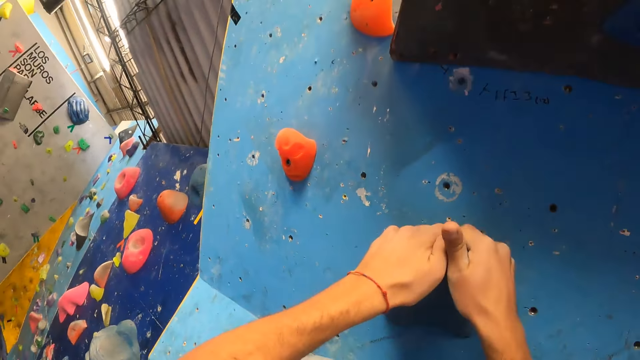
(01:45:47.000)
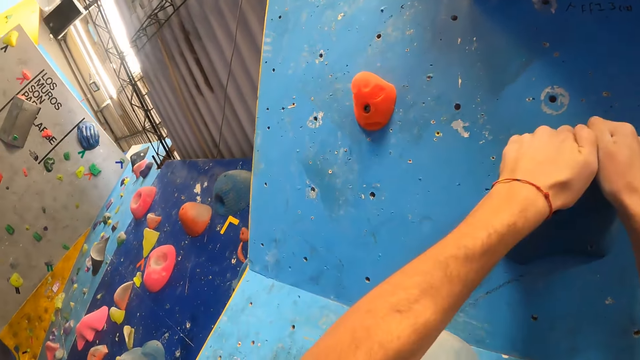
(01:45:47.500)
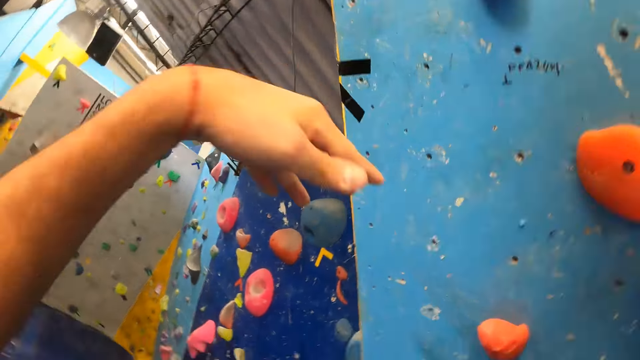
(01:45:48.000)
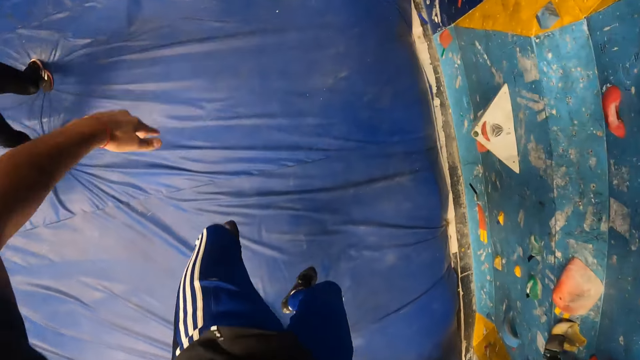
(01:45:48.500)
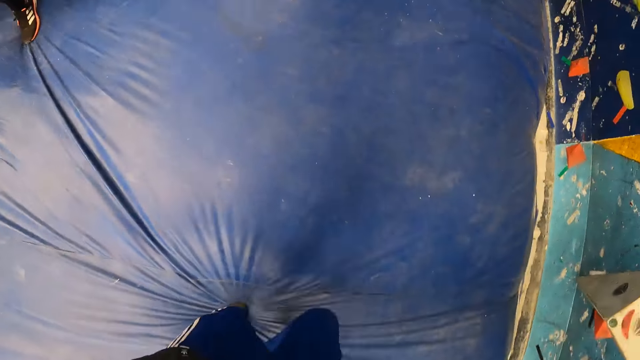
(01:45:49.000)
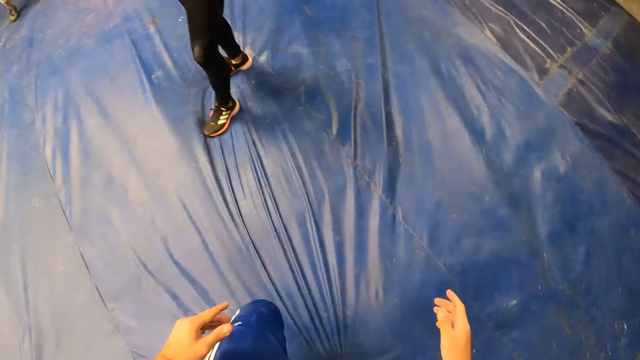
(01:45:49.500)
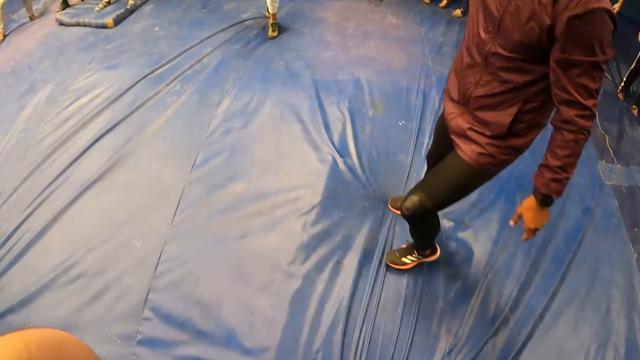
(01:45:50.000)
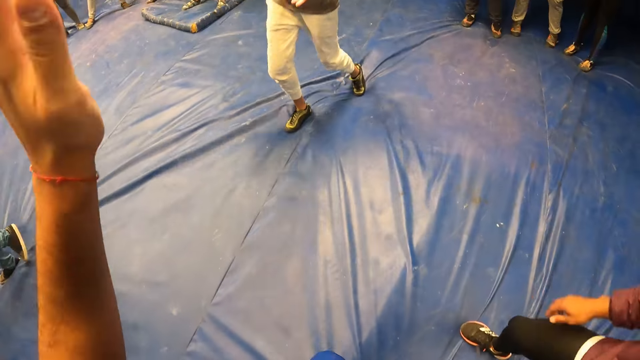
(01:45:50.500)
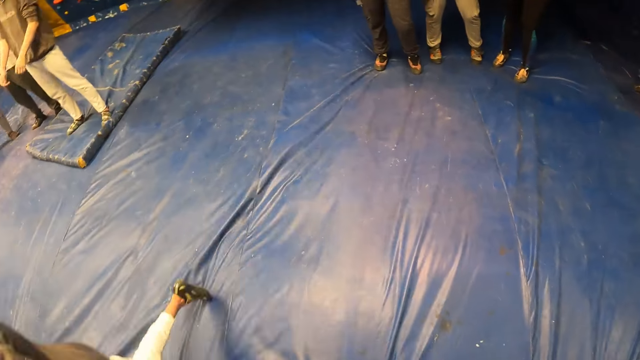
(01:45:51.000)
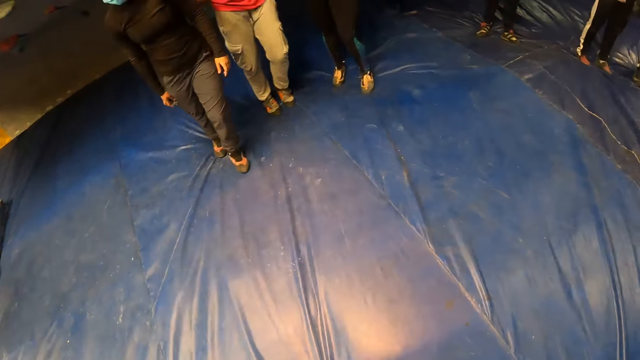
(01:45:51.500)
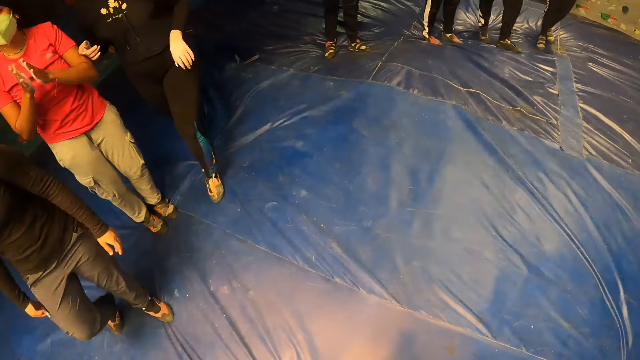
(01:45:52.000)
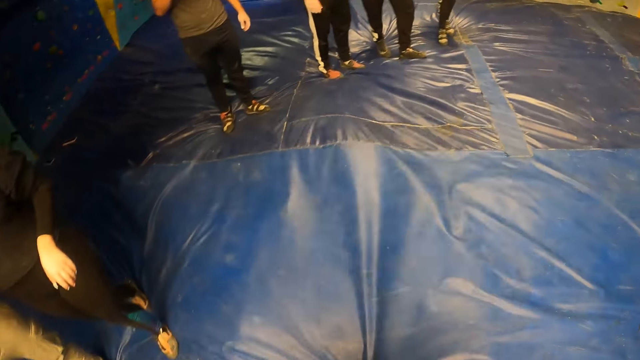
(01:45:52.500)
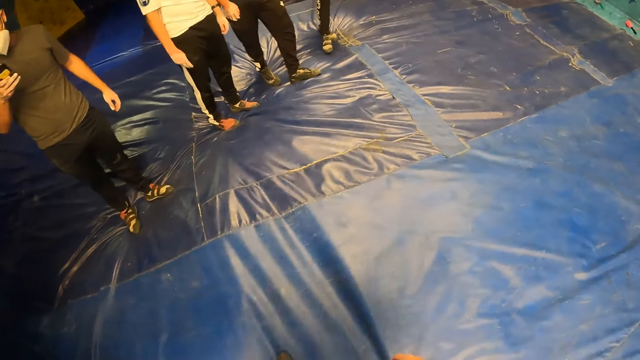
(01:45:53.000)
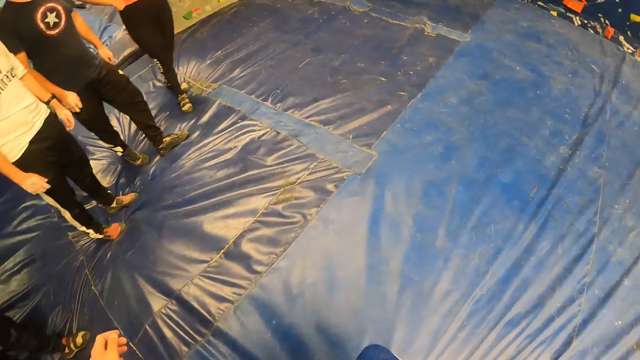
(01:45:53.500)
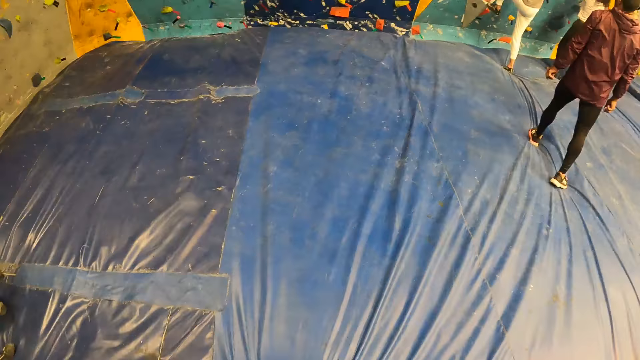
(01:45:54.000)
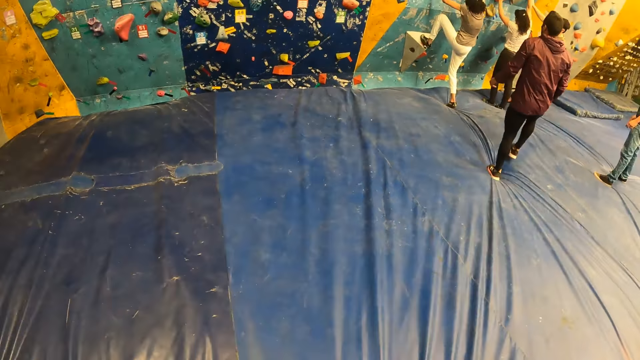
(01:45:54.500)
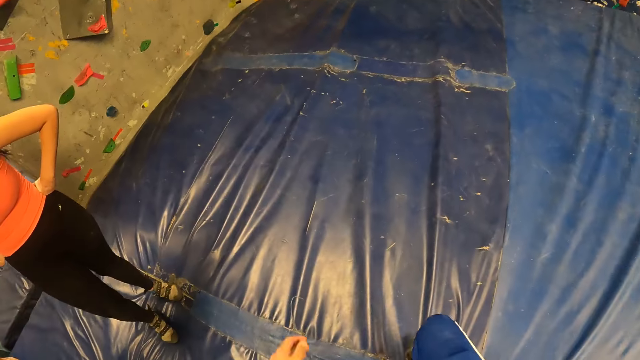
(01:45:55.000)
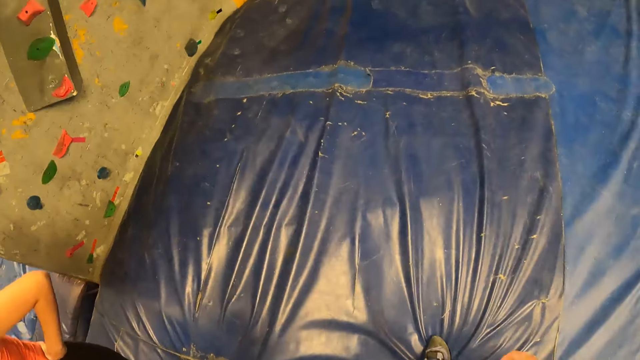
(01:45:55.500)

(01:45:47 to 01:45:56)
The camera wearer jumps down from the climbing-wall. He walks across the room. He high fives a woman with his left hand.

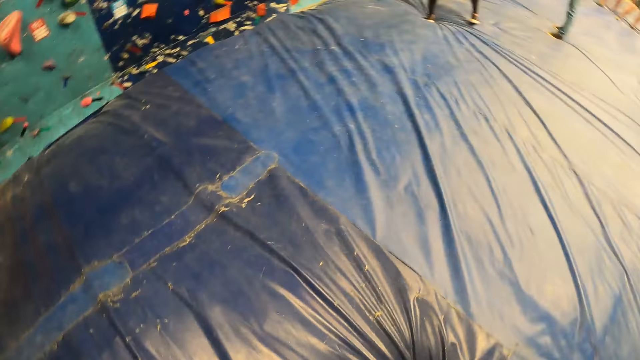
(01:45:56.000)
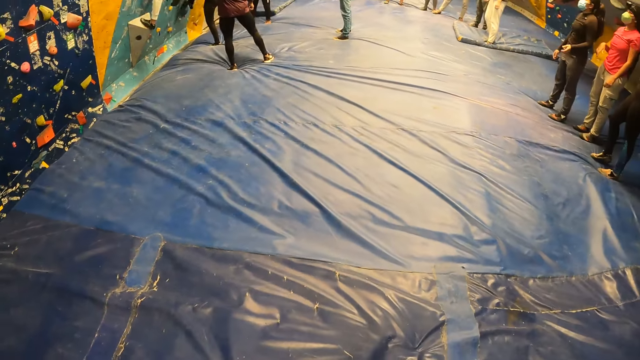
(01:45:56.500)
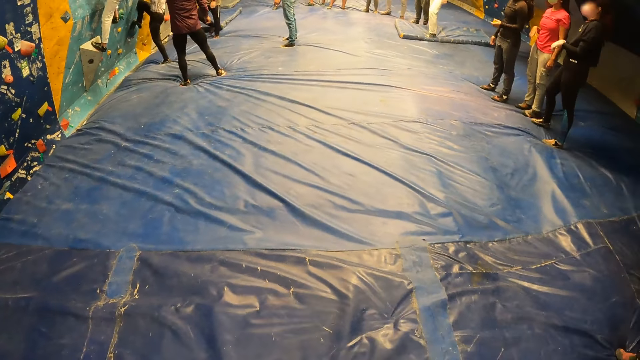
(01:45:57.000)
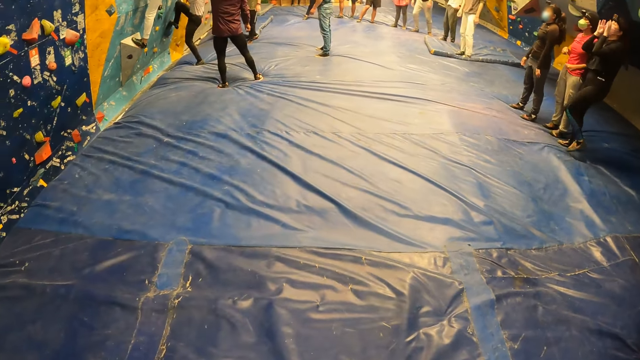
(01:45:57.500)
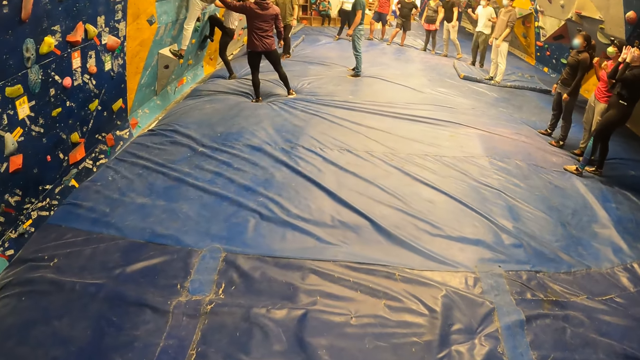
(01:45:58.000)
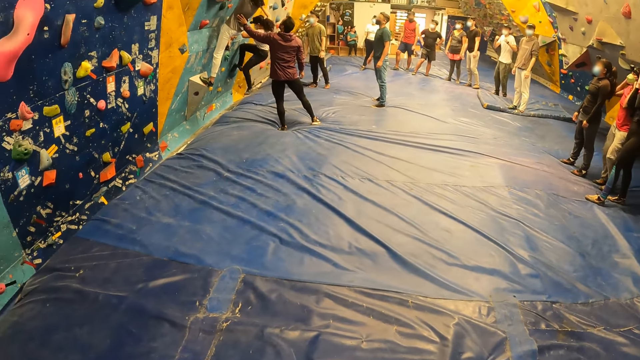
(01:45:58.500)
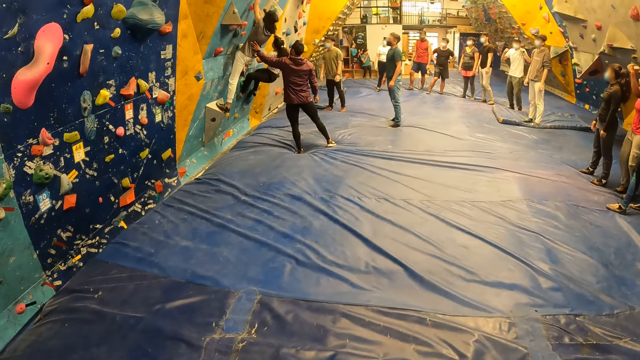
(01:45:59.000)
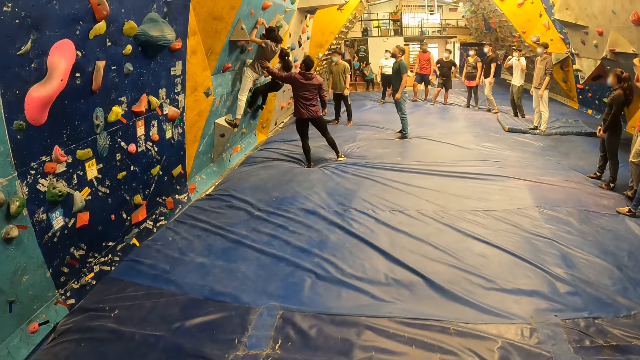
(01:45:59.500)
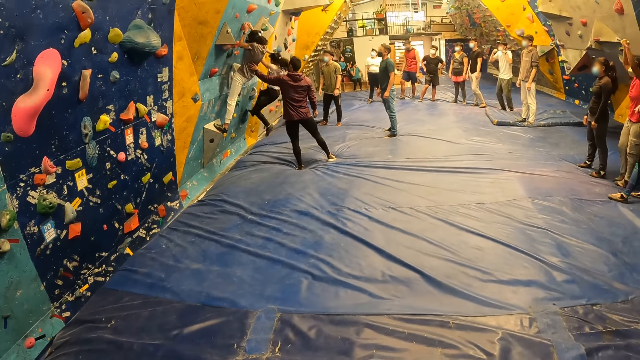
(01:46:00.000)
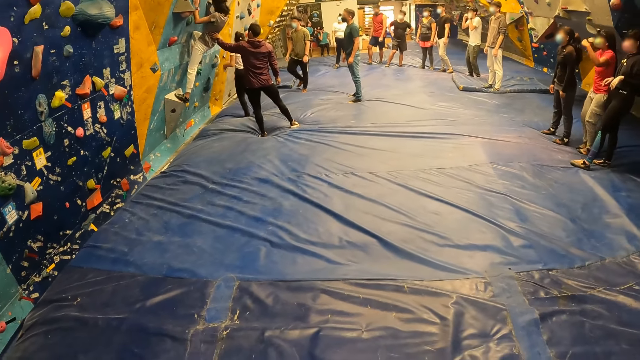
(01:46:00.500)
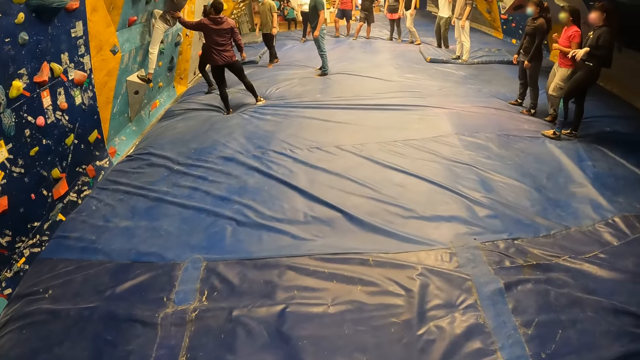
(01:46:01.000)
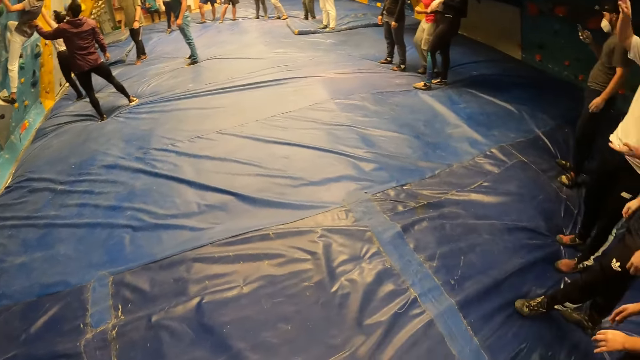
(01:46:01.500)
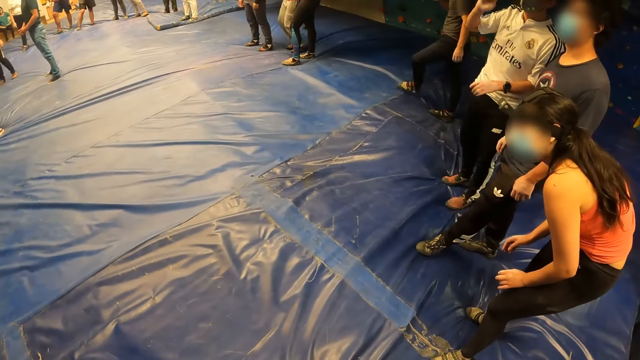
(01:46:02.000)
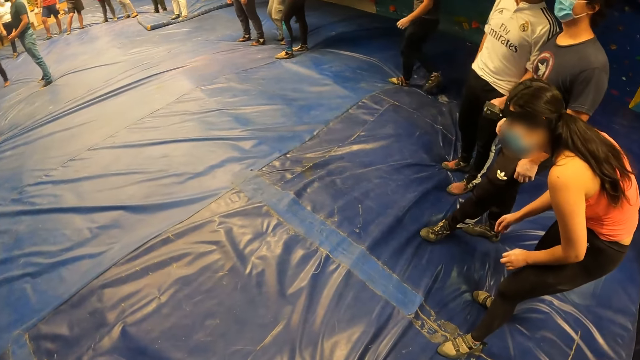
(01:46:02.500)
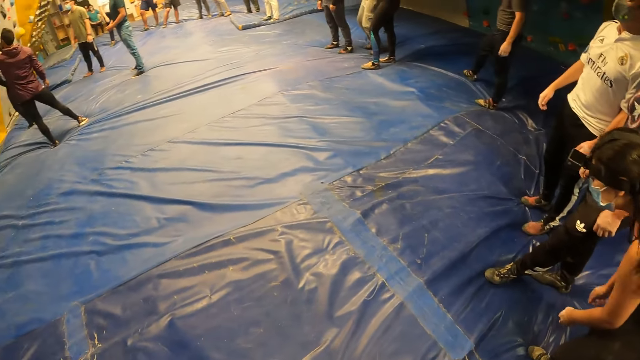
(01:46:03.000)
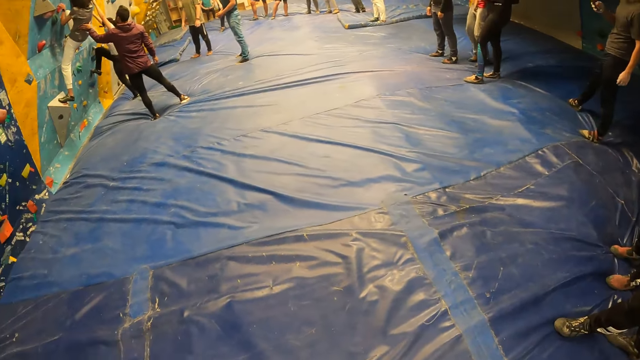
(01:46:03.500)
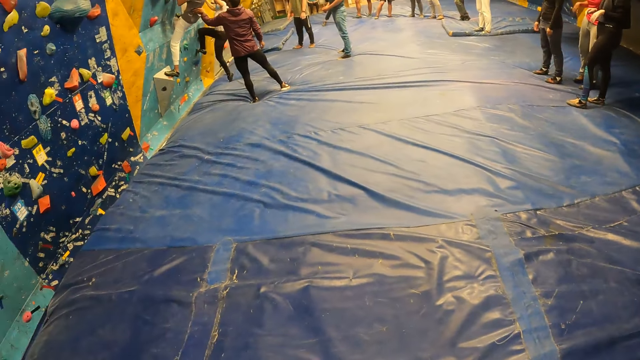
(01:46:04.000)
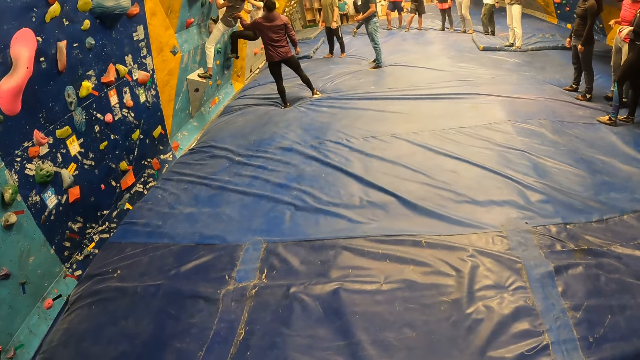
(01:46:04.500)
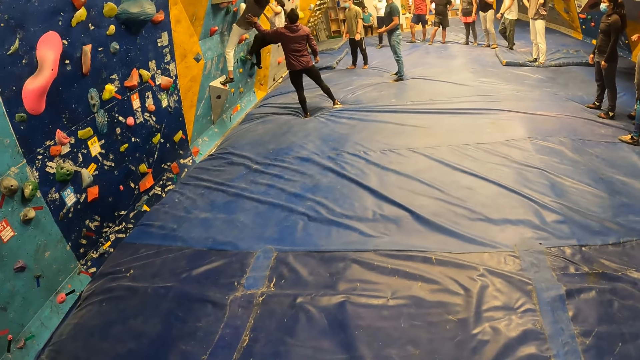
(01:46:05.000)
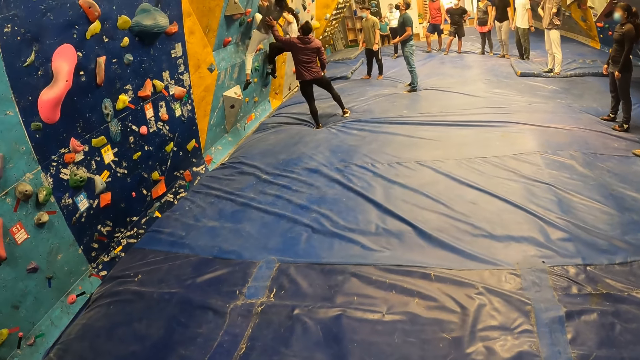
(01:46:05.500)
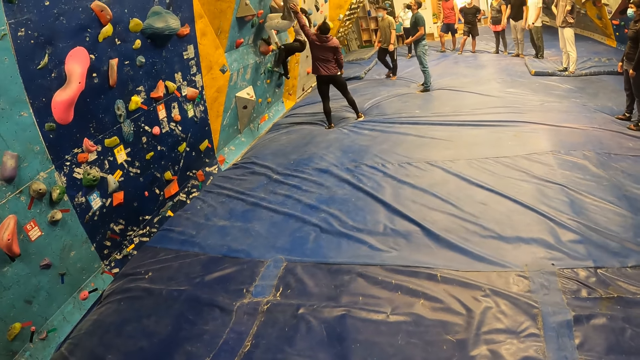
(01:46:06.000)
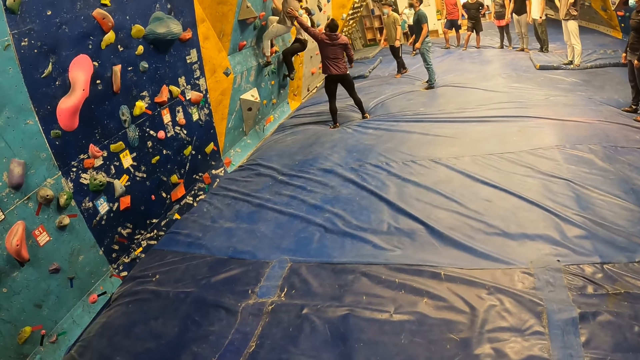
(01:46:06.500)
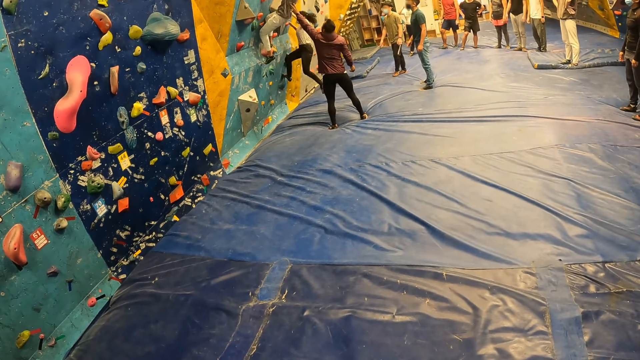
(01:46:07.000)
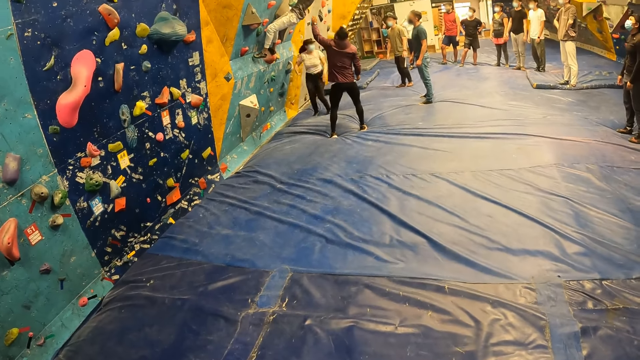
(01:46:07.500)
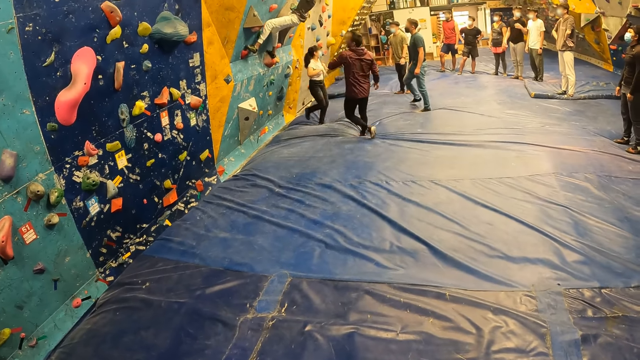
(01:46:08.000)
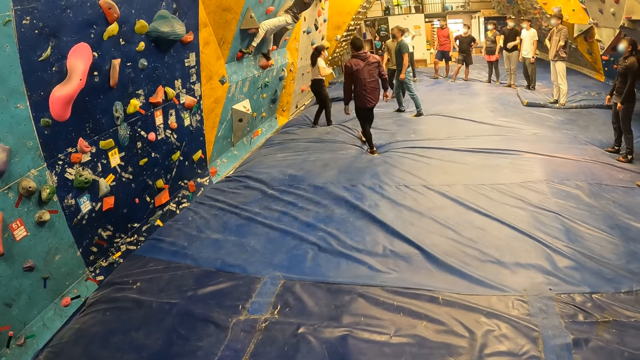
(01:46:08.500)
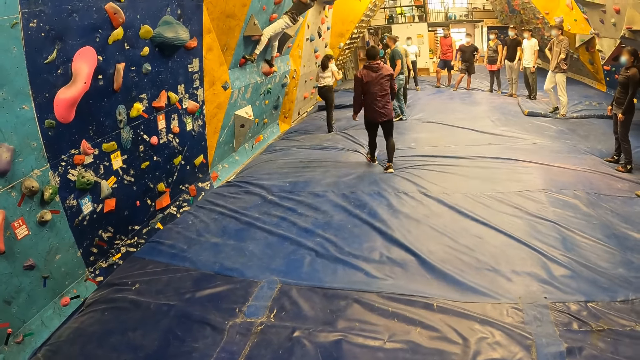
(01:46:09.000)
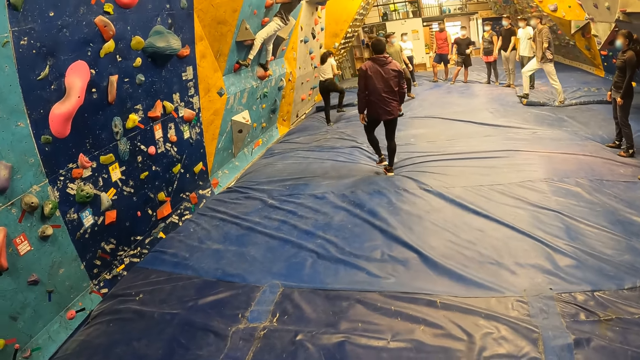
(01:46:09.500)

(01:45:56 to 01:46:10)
The camera wearer looks around. A man gestures with his hands. A woman pumps her hands in the air. Another man dances with both hands in the air. Another woman jumps down from the climbing-wall. A person climbs the wall.
